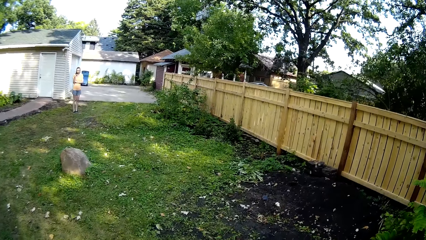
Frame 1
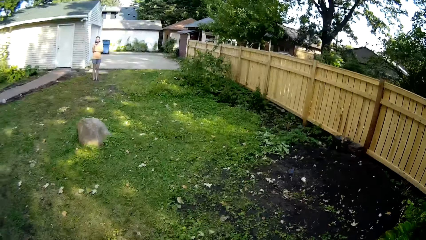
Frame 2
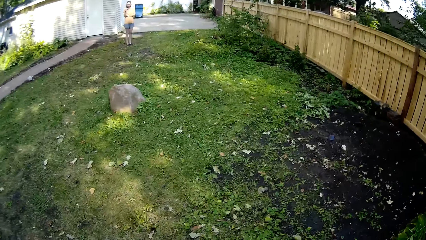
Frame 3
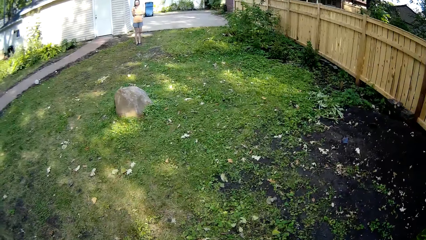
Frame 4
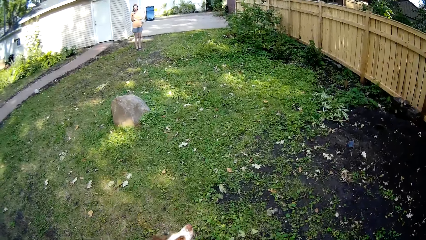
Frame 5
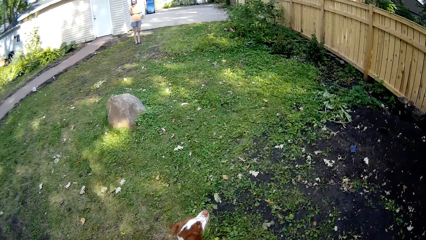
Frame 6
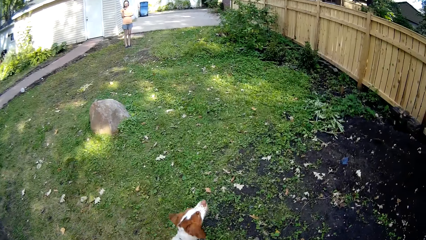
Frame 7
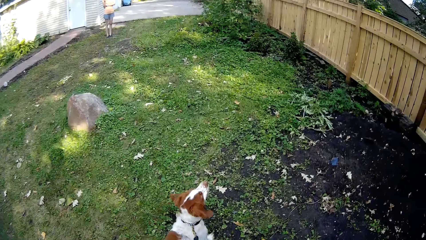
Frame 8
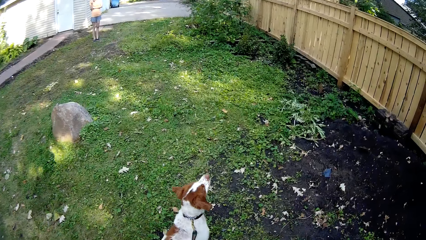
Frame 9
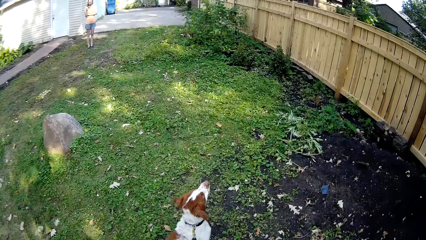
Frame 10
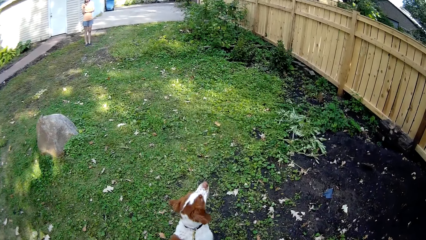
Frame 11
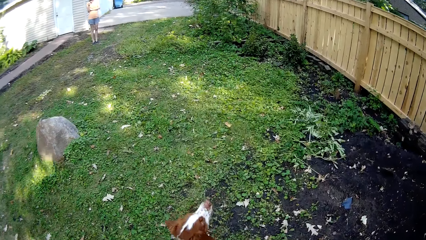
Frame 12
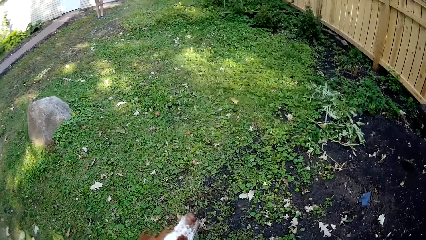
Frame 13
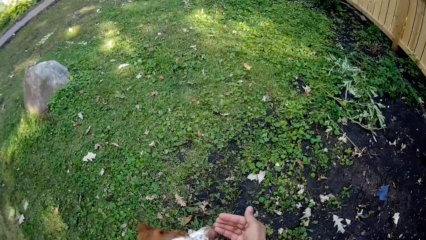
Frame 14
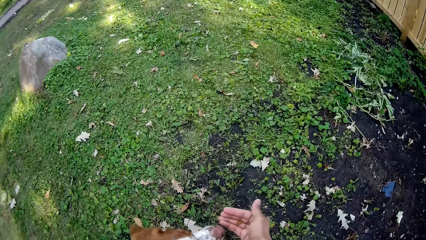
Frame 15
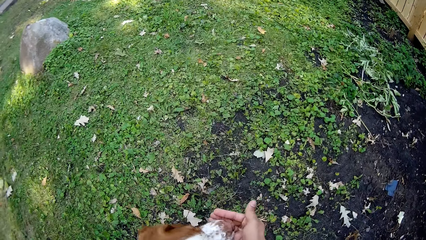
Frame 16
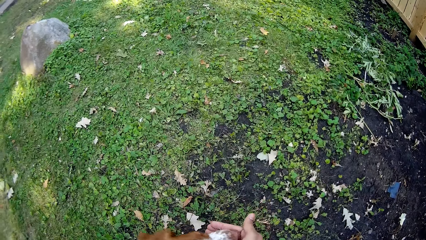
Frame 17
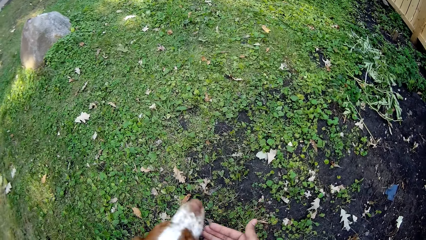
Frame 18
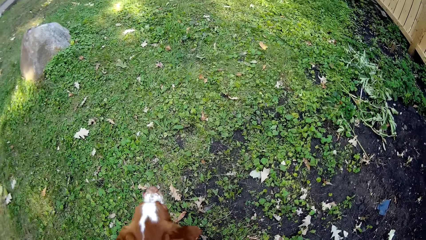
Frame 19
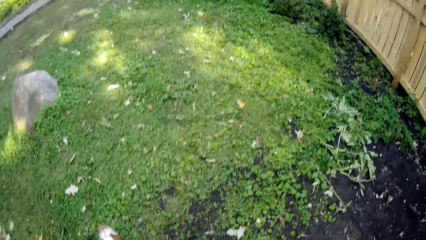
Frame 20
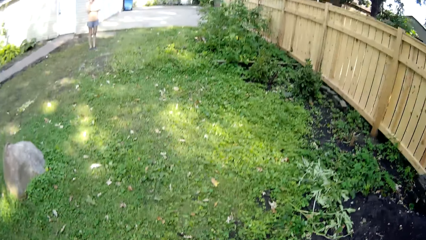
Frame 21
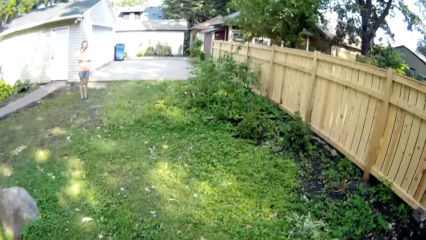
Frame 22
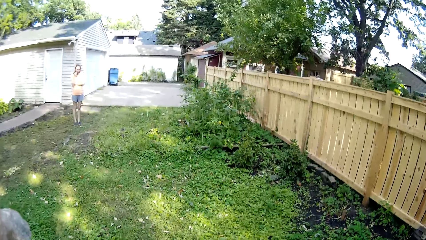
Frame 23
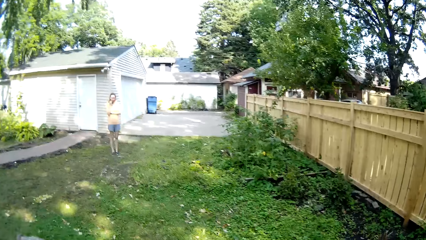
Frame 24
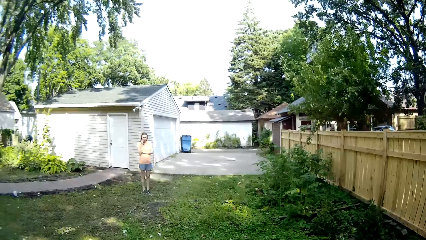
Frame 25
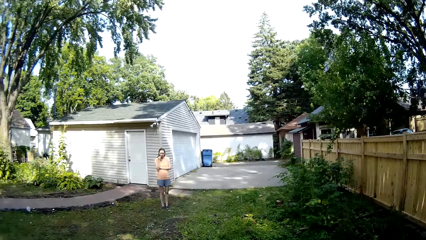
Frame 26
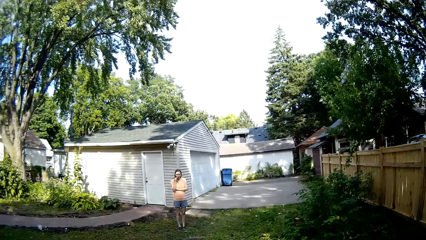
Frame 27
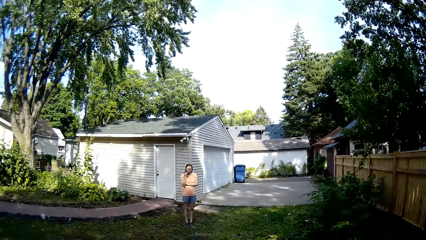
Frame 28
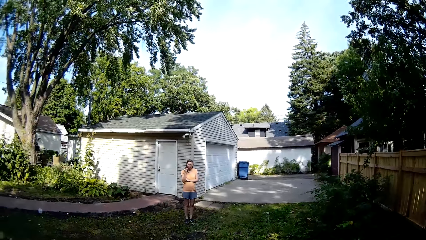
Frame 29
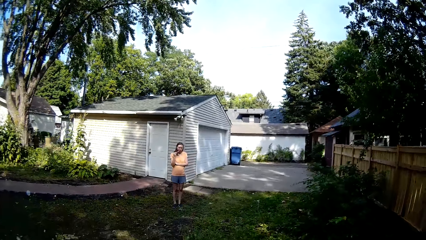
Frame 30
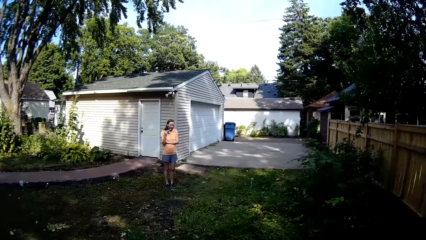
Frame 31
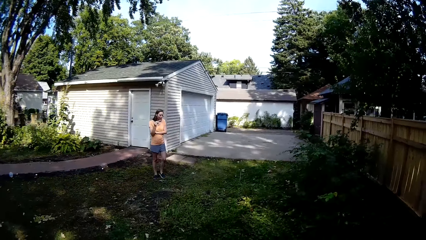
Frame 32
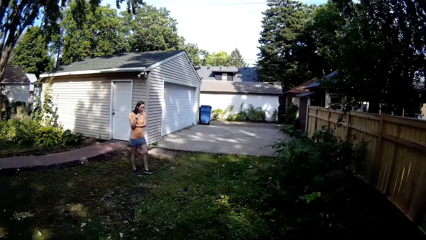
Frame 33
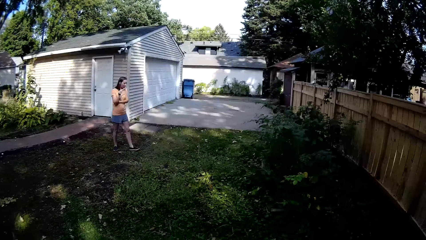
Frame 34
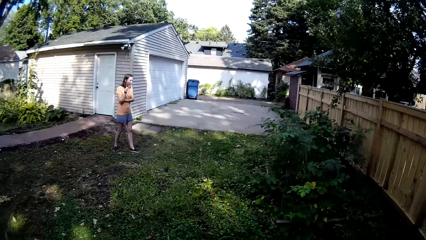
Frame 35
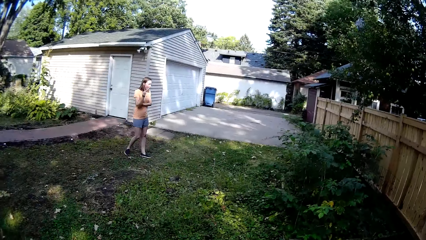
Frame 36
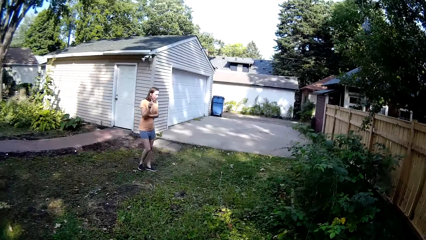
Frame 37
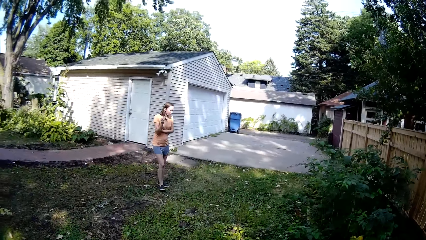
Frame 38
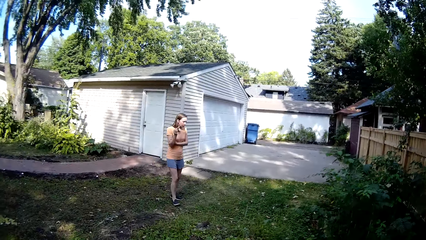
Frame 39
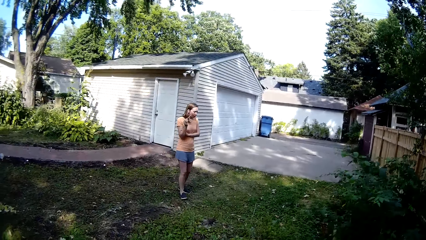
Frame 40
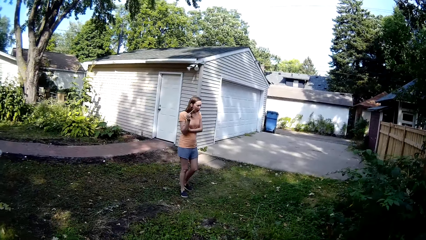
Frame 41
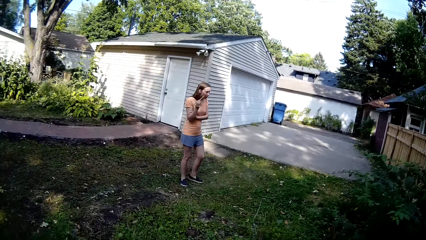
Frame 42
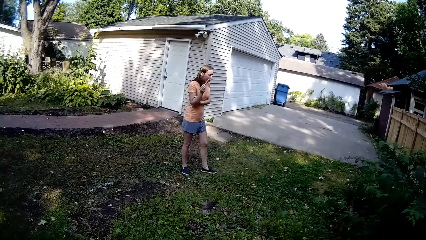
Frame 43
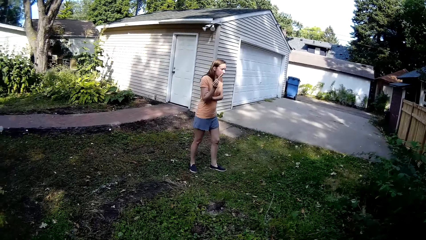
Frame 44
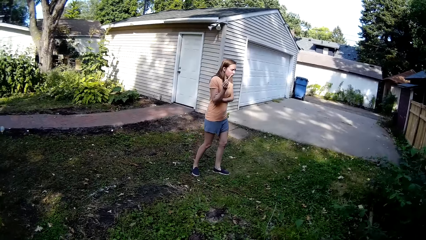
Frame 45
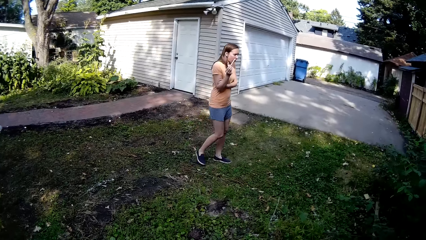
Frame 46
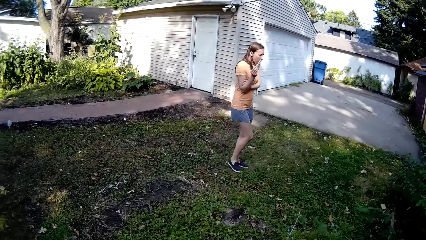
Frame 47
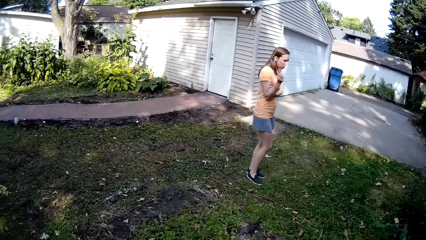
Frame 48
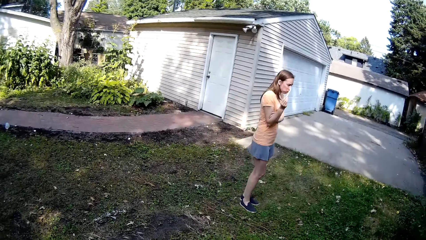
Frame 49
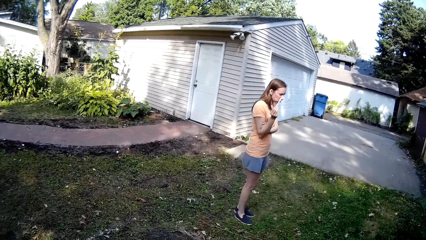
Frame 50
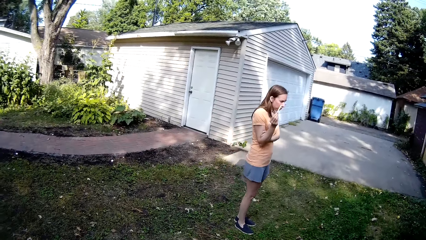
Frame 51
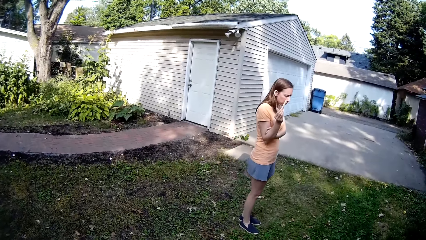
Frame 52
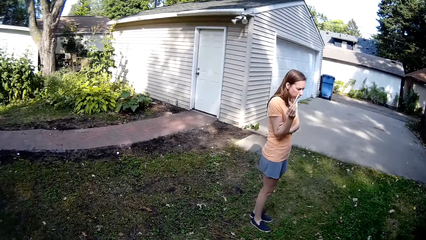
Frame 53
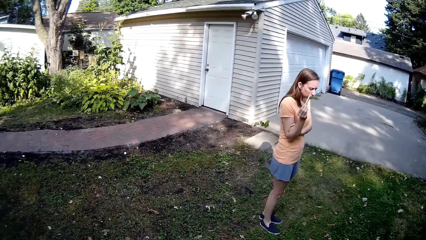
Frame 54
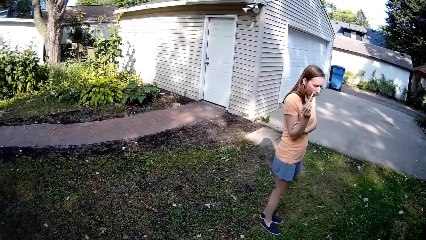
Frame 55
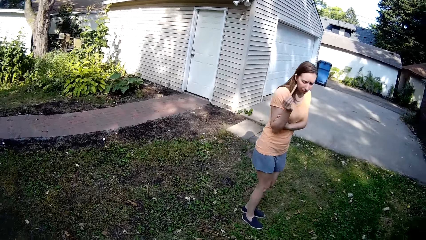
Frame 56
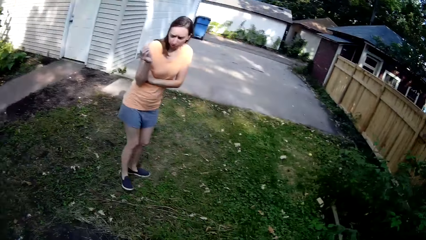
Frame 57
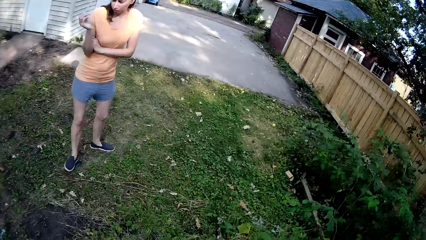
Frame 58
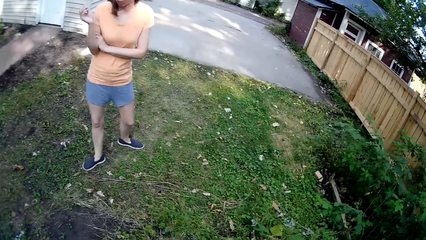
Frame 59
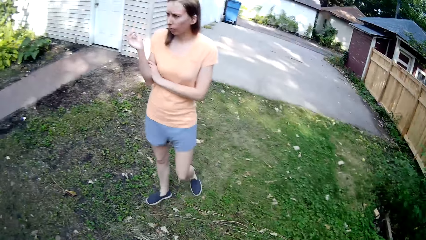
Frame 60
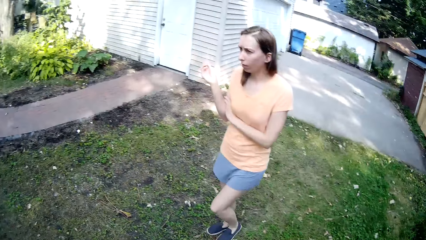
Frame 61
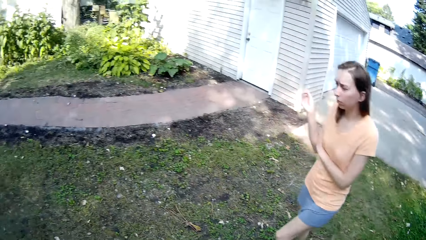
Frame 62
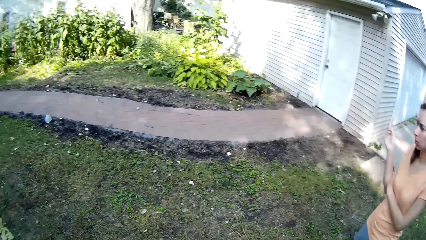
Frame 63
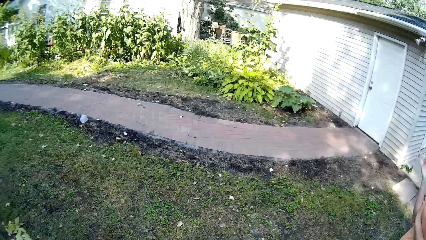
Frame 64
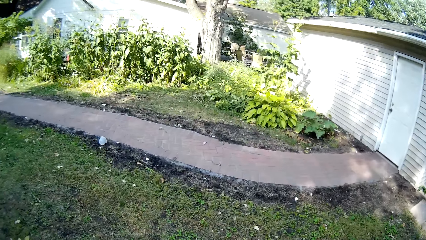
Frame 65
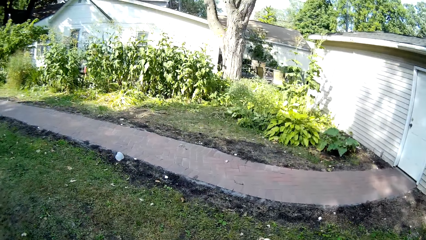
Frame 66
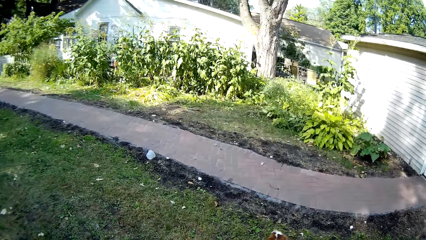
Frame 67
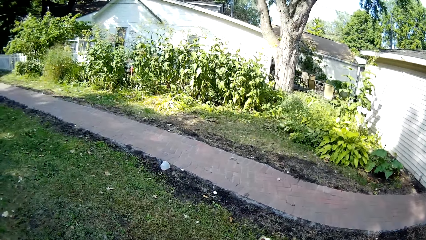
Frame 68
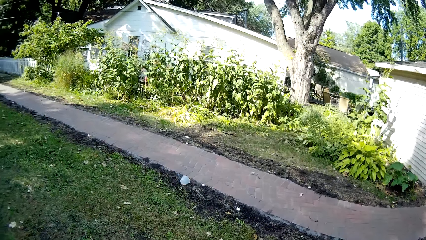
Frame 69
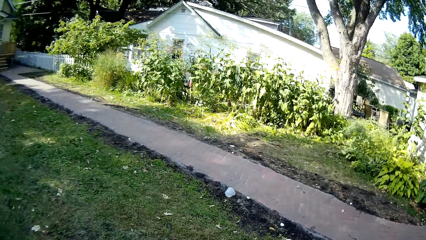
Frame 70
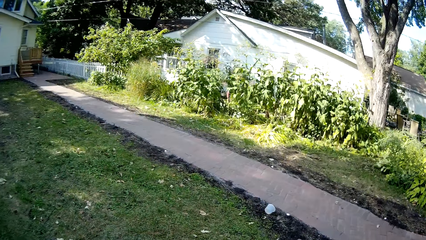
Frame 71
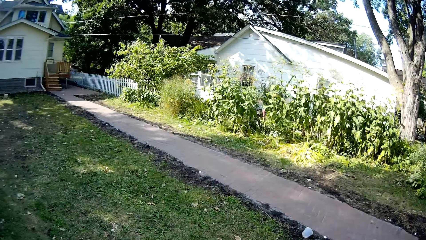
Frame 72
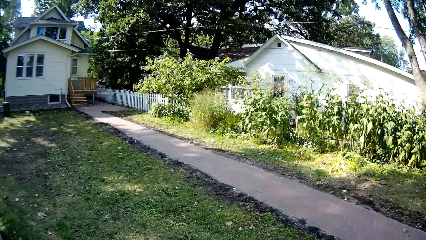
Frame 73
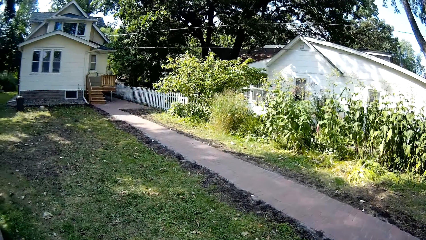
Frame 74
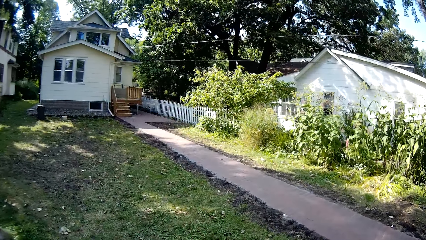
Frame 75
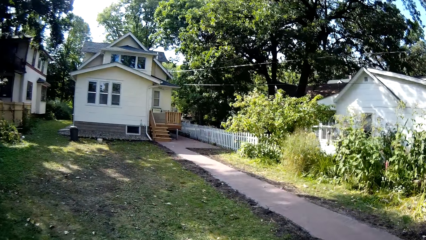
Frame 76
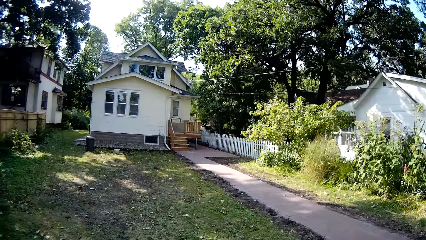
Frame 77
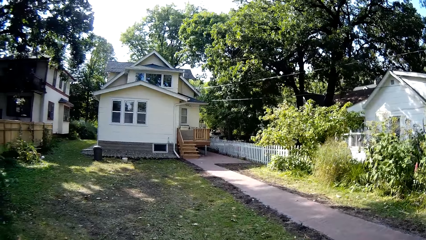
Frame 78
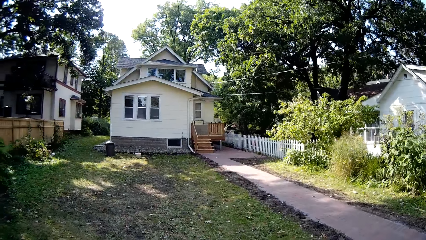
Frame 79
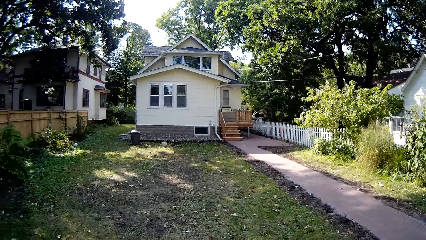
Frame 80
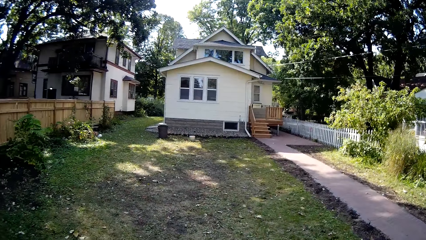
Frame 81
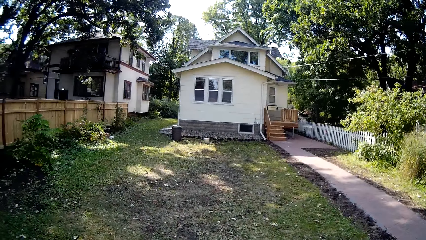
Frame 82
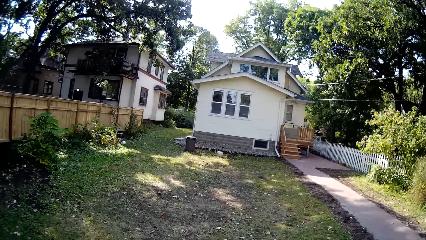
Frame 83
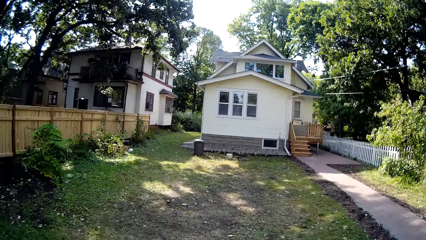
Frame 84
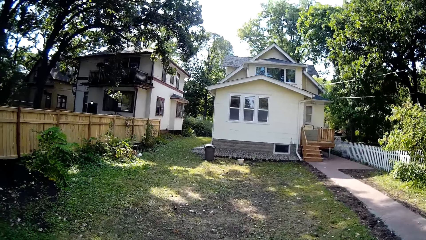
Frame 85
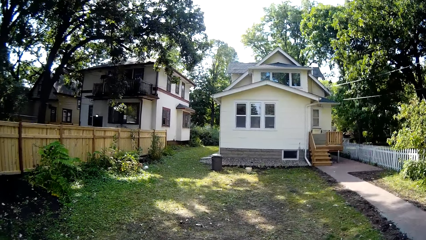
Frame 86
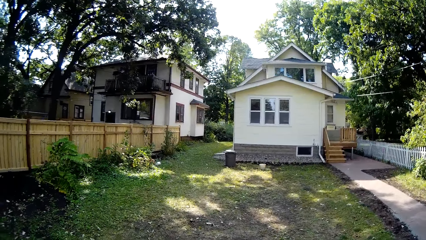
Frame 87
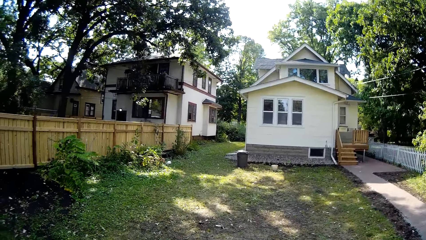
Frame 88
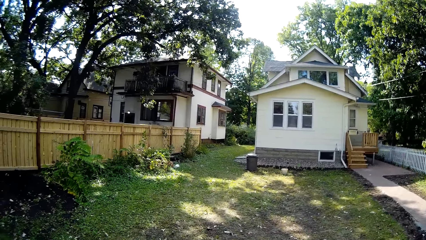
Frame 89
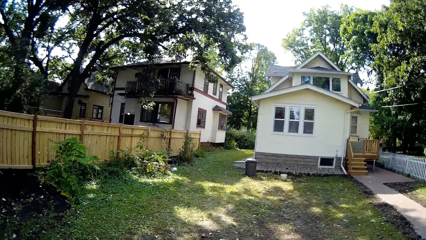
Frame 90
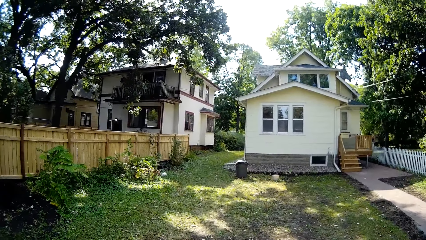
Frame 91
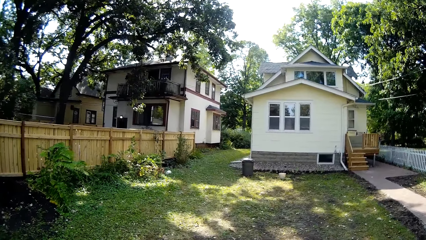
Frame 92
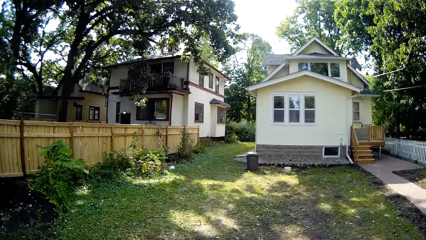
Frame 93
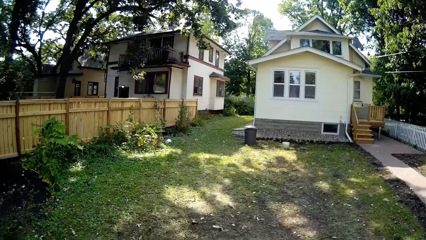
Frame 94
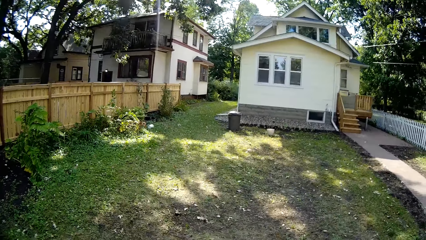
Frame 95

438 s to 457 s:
A woman looks around. The camera wearer gives the dog something. They walk the dog around the backyard. The woman looks around and walks around. The camera wearer looks around. The woman walks around. The camera wearer walks the dog around the backyard.
